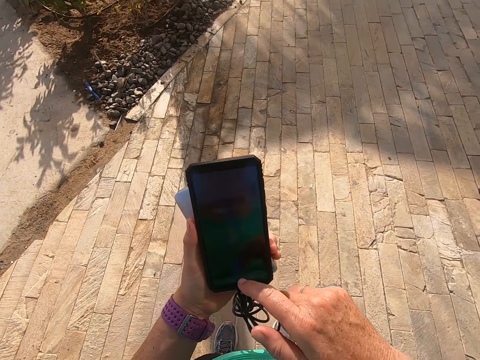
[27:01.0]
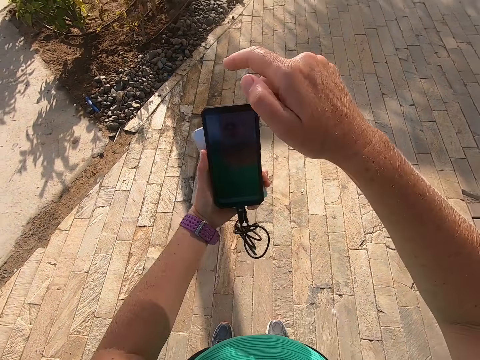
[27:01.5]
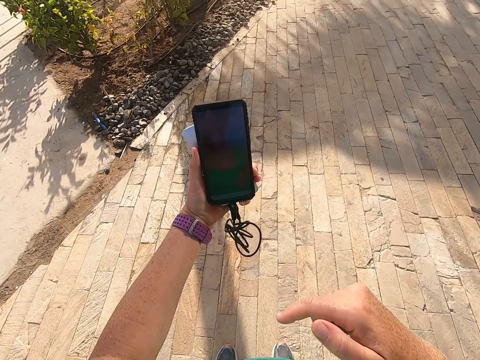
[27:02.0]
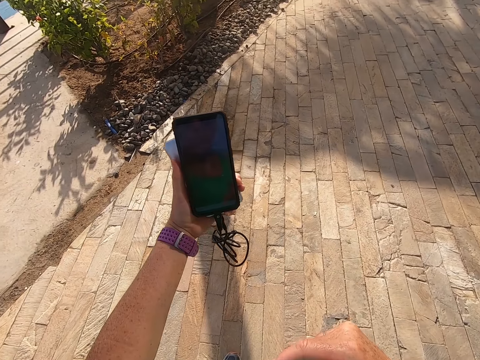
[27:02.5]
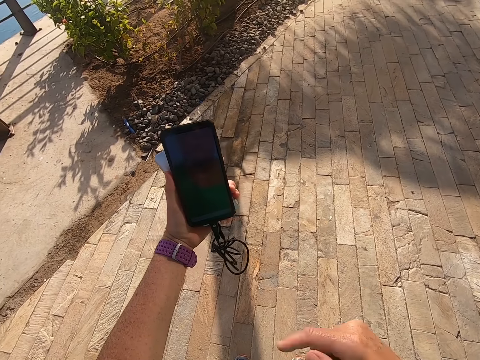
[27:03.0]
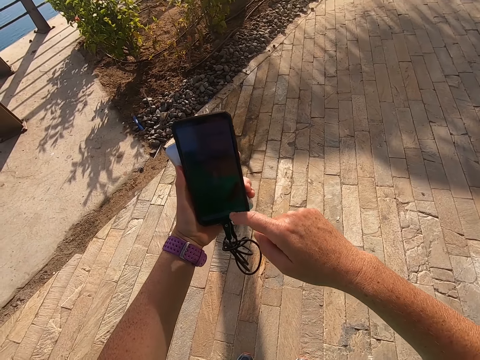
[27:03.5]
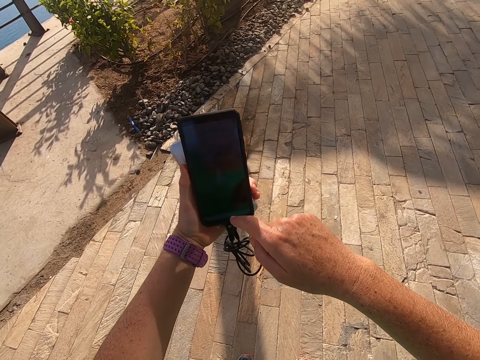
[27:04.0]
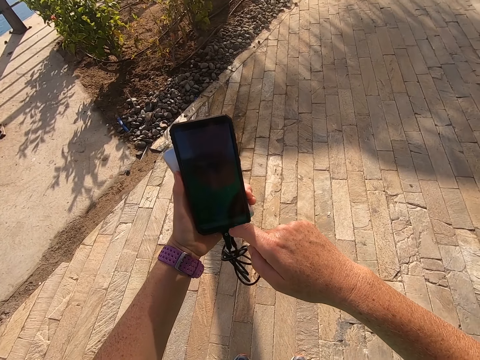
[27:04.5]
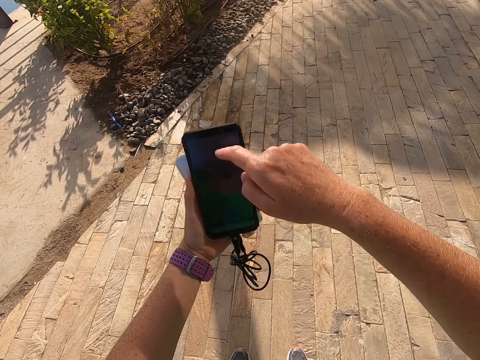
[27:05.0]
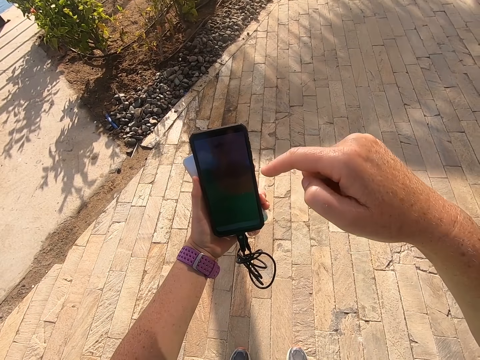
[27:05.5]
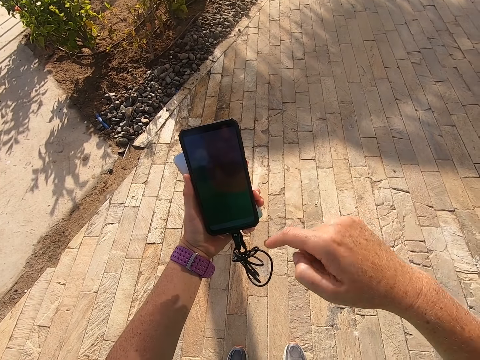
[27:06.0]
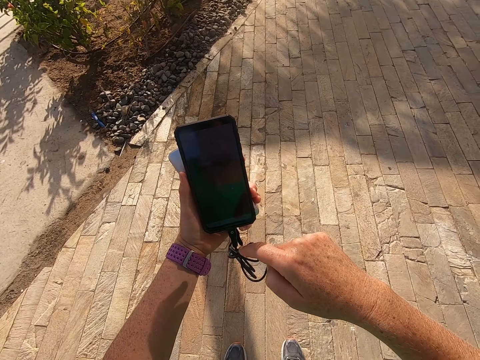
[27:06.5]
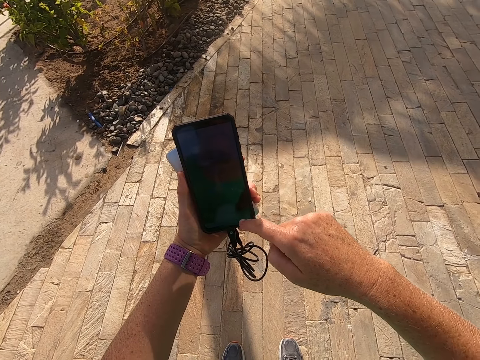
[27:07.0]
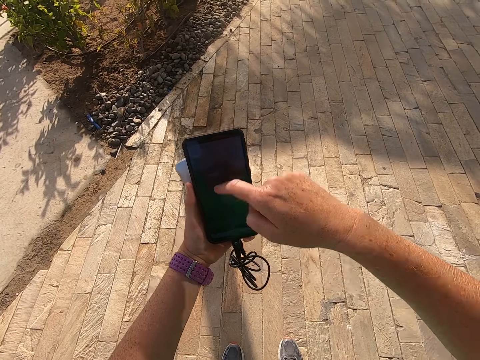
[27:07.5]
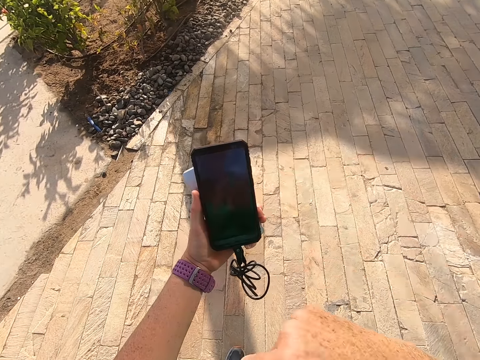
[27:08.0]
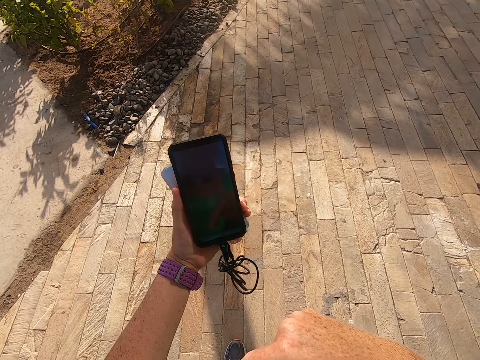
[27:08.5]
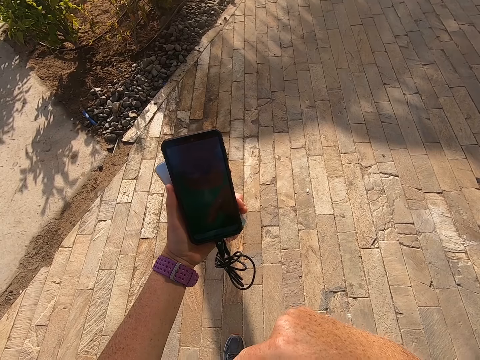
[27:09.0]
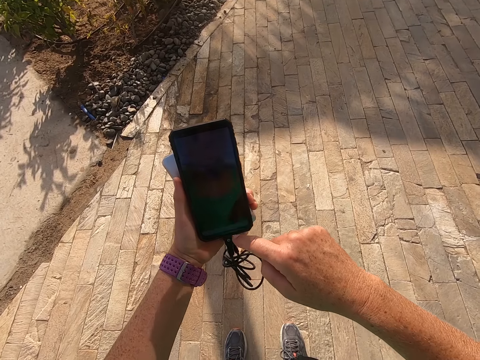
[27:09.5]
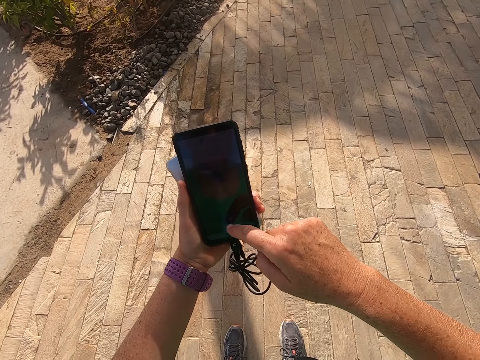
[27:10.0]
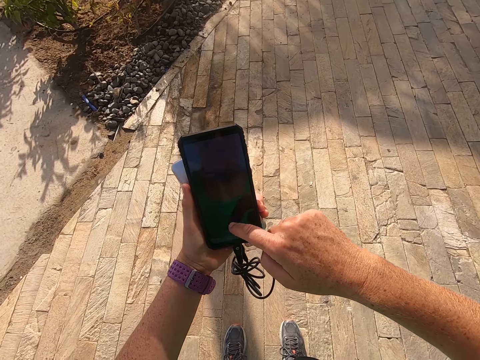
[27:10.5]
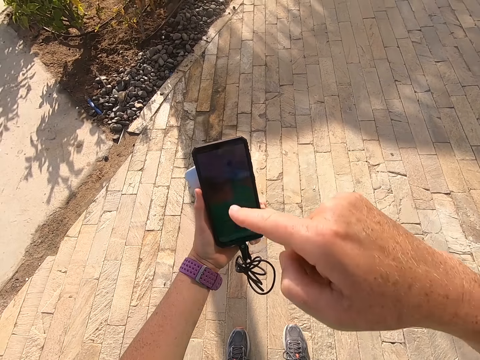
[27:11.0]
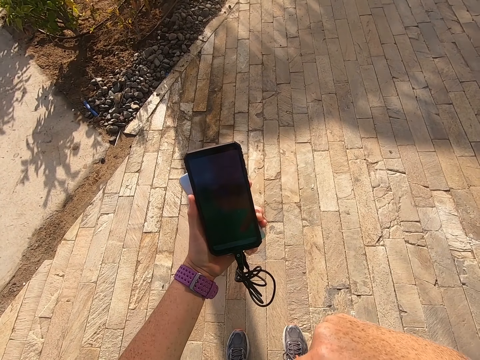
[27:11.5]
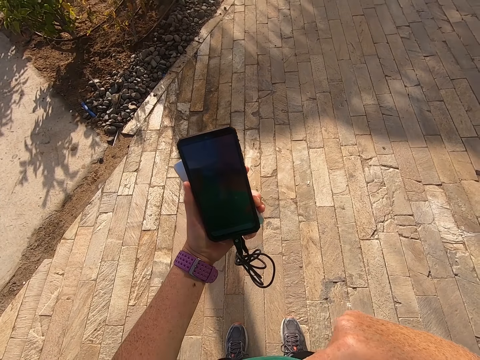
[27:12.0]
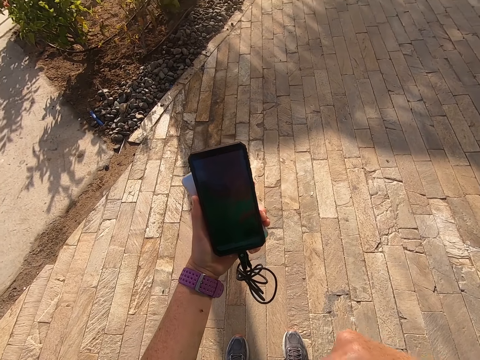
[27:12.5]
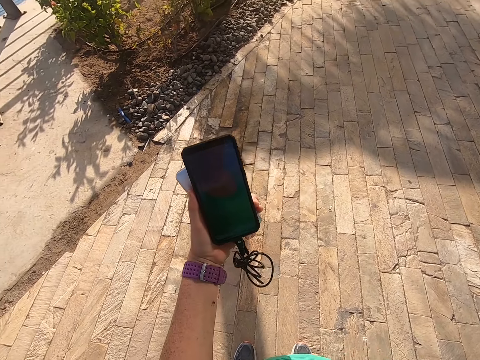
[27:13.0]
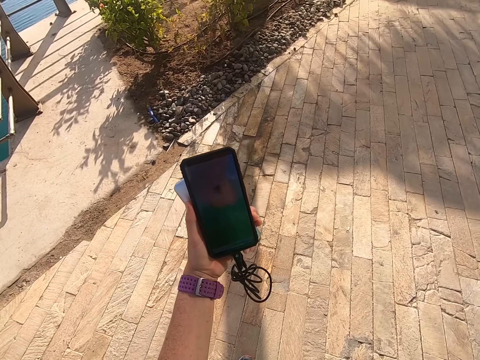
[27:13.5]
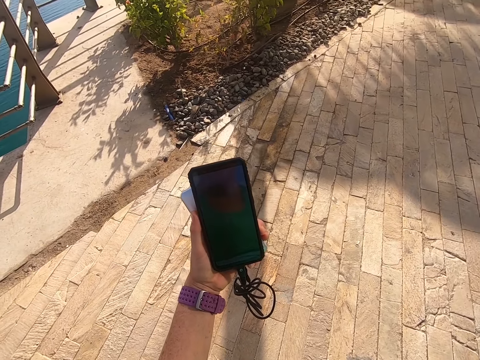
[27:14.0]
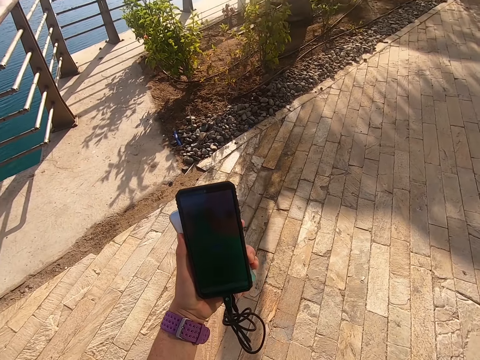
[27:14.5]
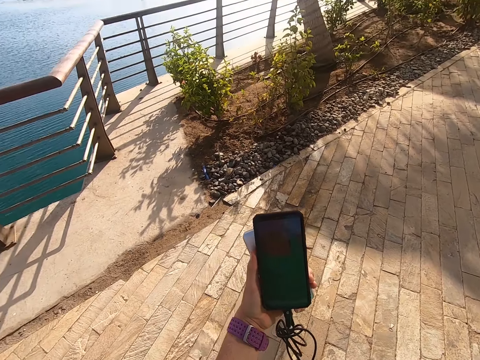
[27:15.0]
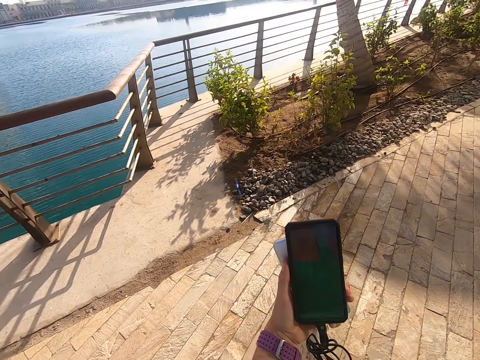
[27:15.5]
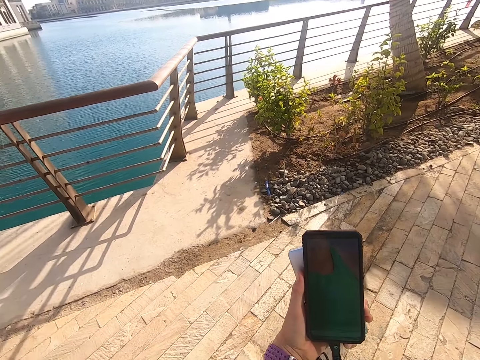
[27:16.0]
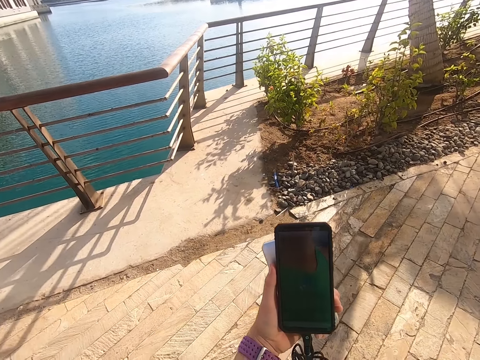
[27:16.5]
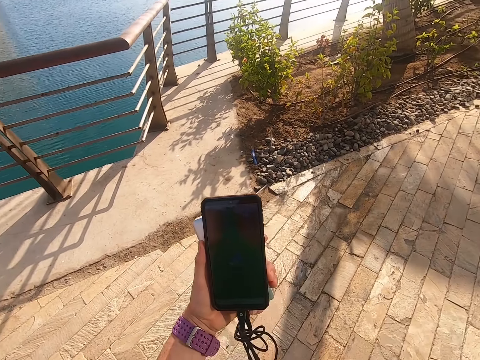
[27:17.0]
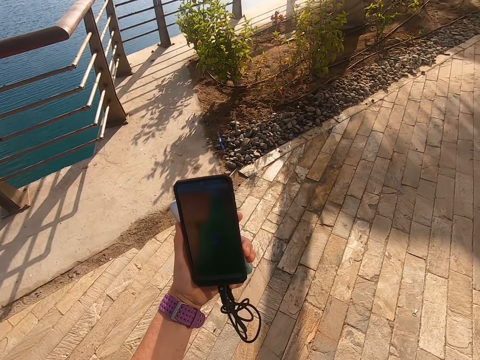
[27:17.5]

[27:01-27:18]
The camera wearer scrolls the phone and touches a screen. They look on the phone and take a selfie. They scroll the phone and touch the screen. They touch the screen again. They take a selfie. They touch the screen. They look on the phone.

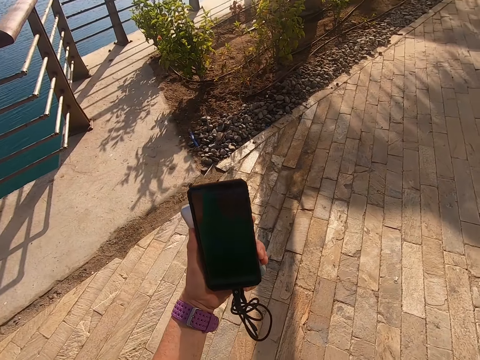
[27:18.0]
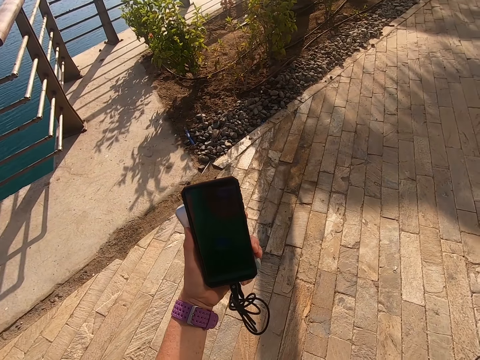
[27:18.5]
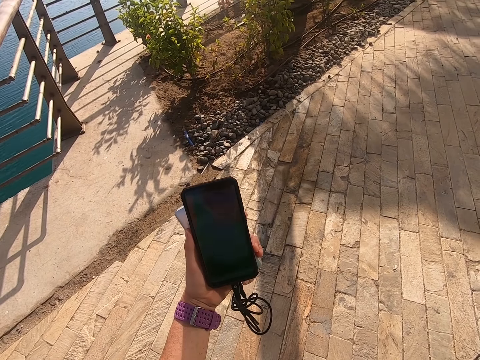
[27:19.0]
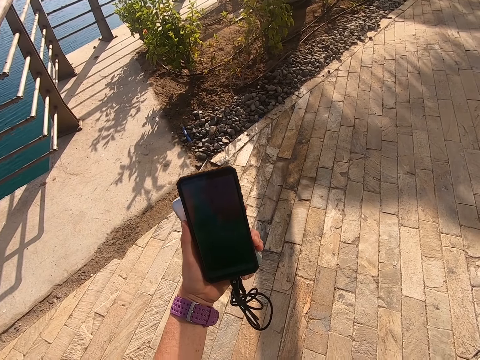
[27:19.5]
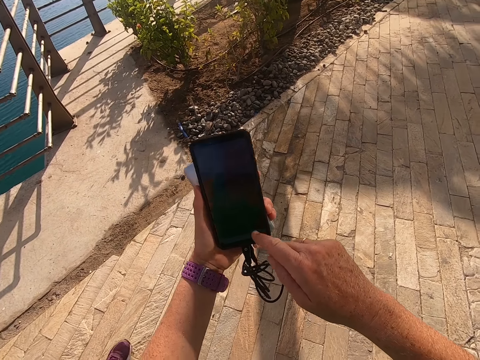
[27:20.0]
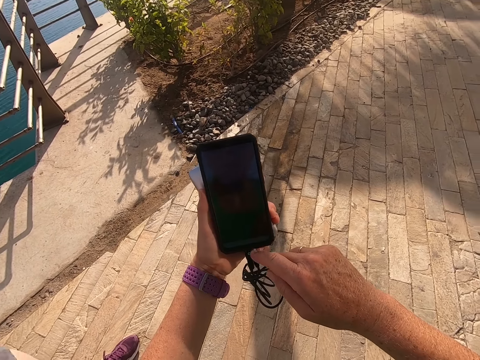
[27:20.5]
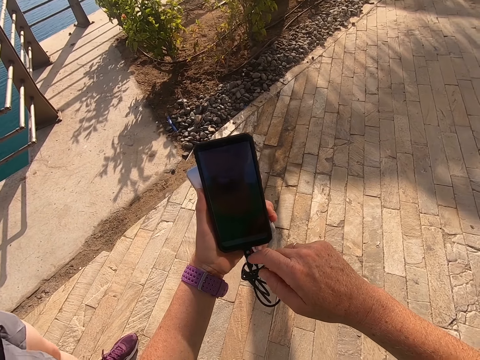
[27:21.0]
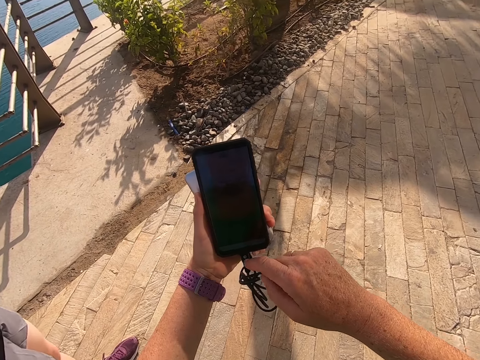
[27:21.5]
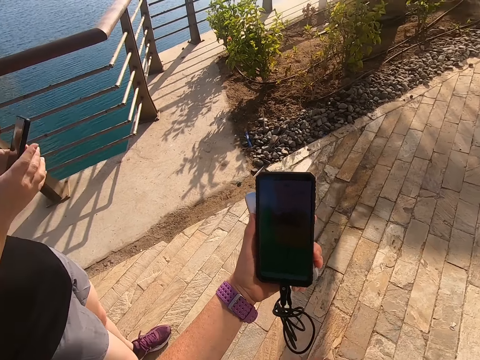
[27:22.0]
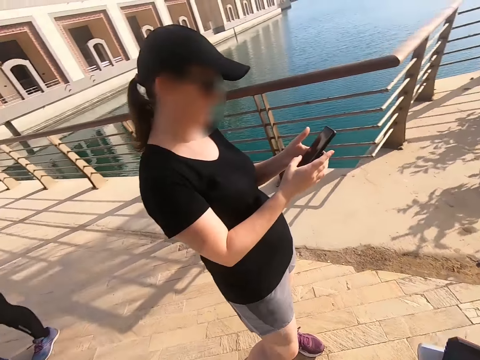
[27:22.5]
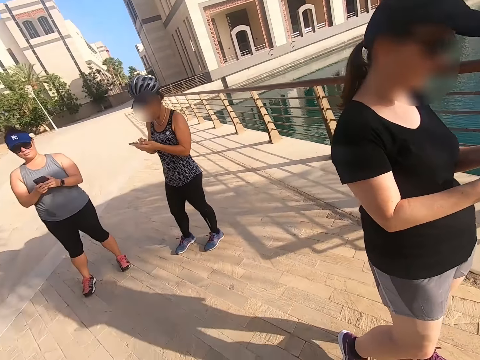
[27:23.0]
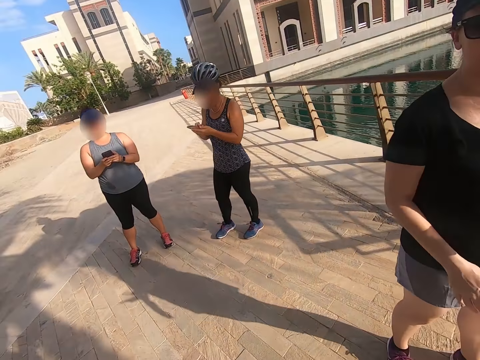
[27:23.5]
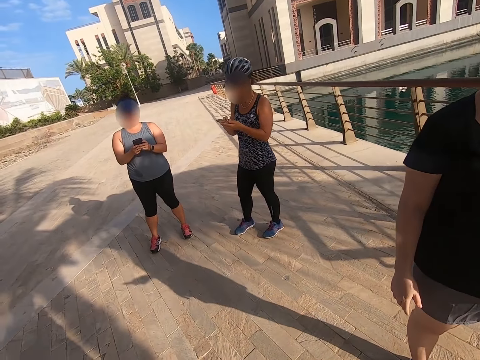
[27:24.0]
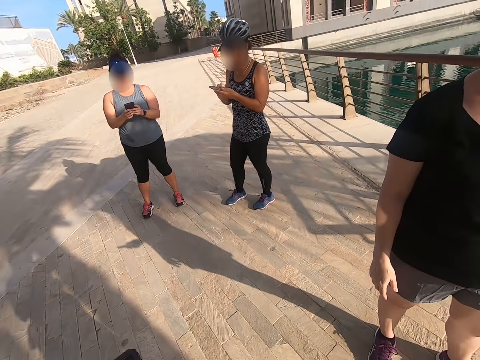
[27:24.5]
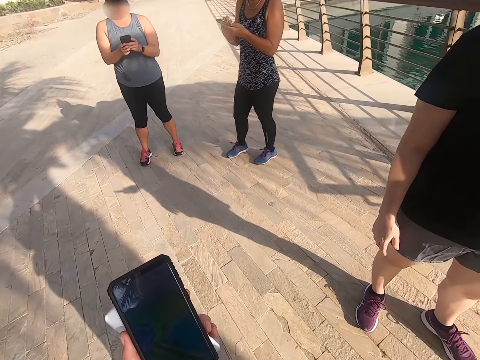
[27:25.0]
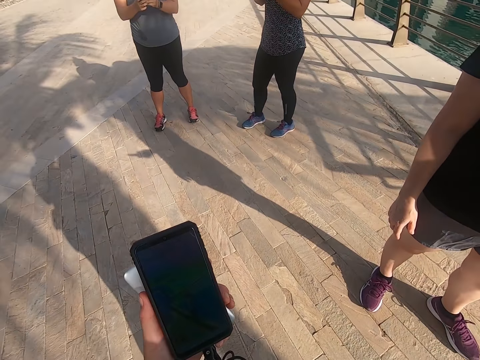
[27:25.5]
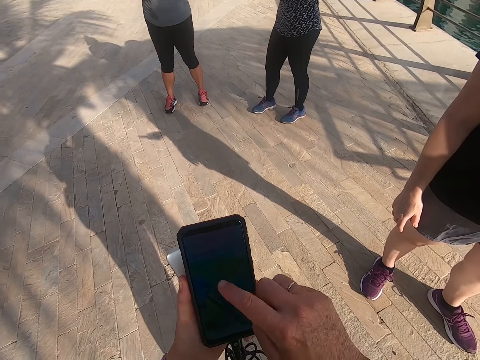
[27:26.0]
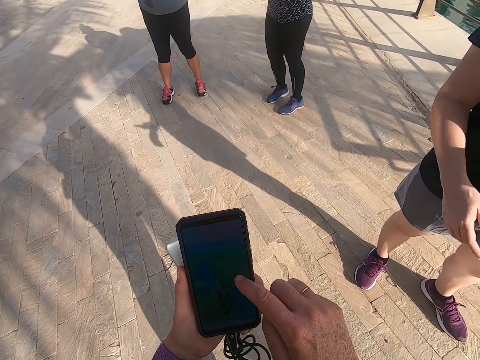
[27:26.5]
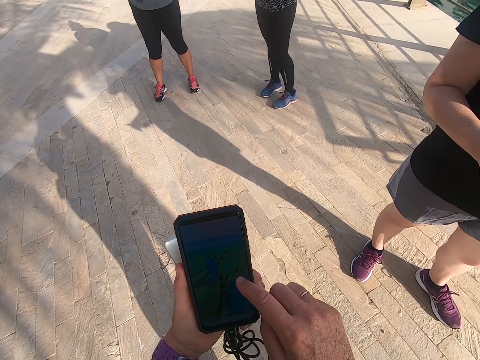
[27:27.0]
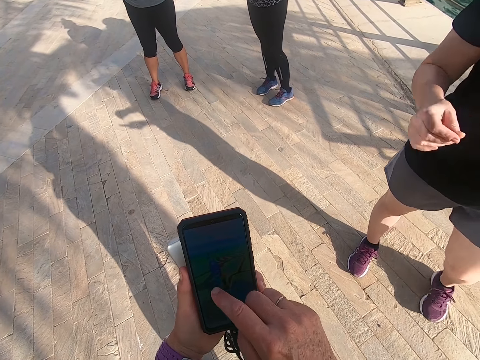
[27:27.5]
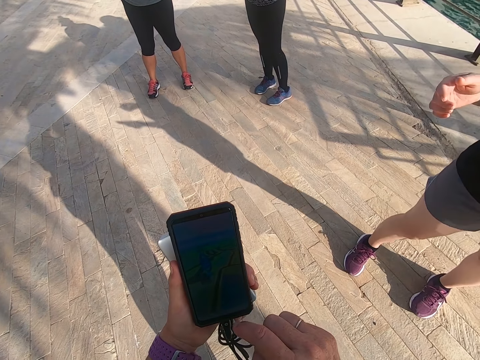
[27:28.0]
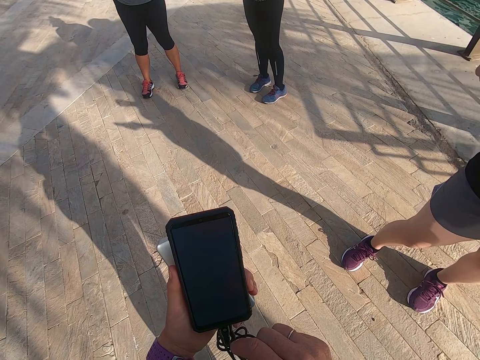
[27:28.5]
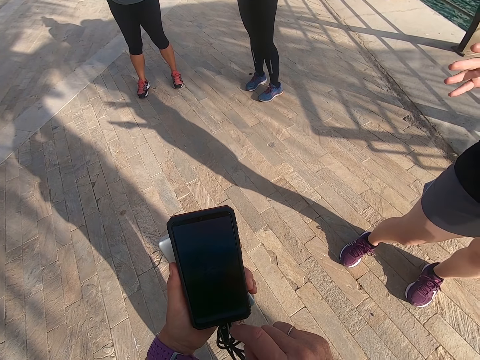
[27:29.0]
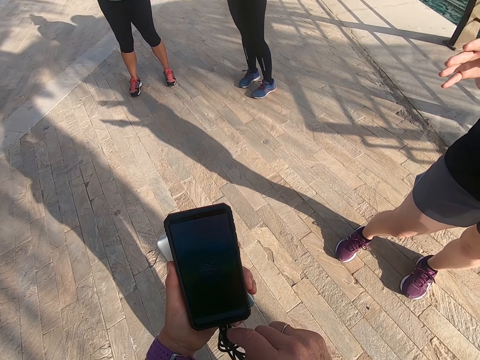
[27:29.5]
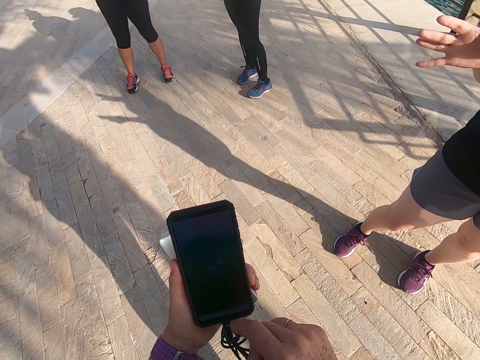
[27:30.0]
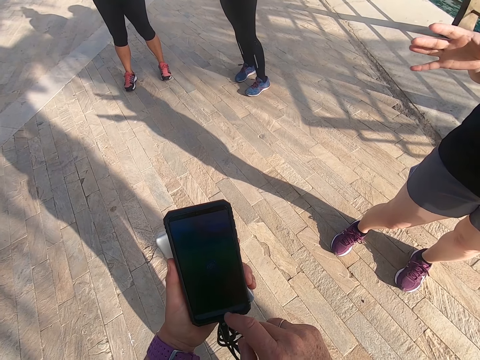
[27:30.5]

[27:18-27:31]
The camera wearer scrolls the phone and touches the phone. They take a selfie. A man scrolls the phone. Another man looks at the phone. Another man scrolls the phone. The camera wearer scrolls the phone and touches the phone. They take a selfie.
